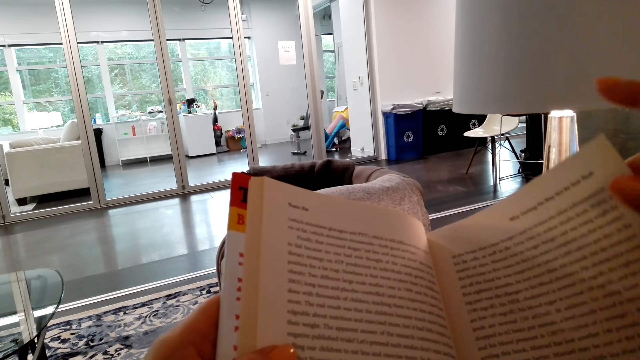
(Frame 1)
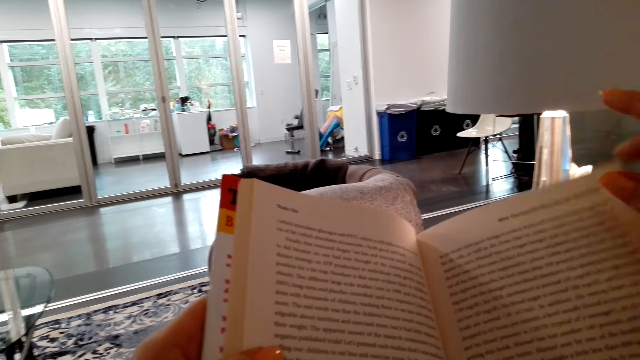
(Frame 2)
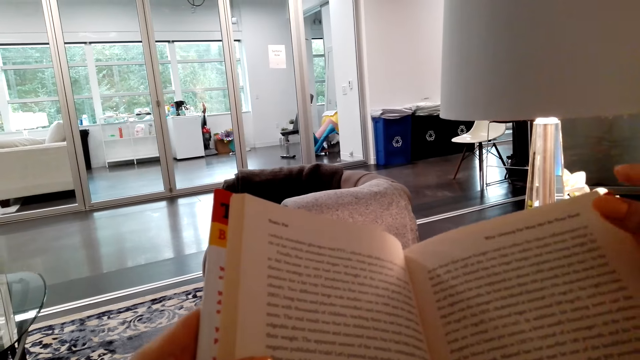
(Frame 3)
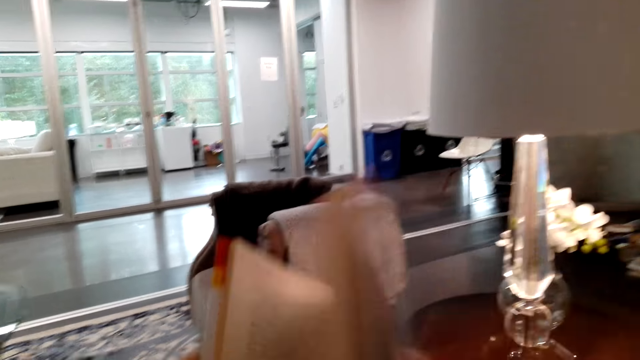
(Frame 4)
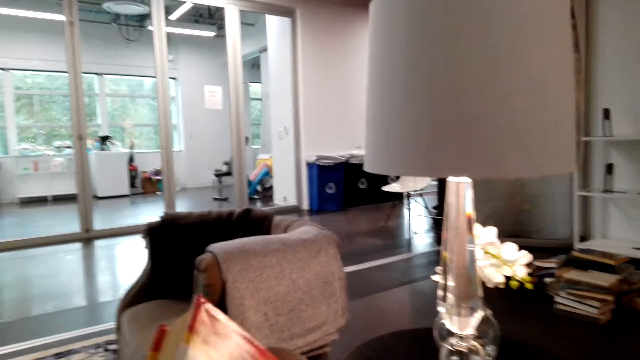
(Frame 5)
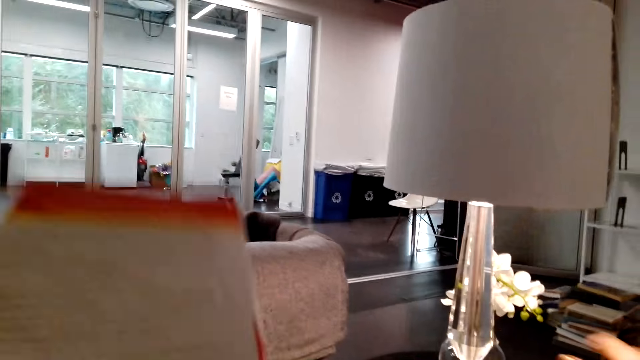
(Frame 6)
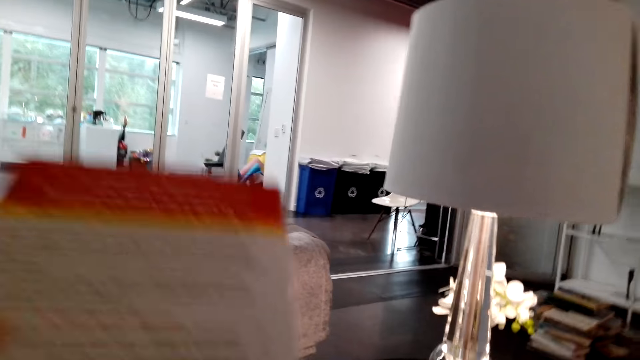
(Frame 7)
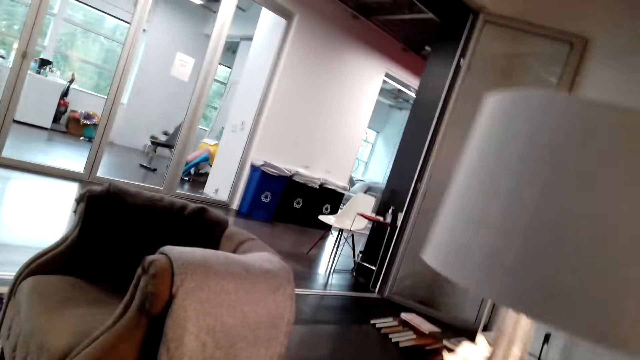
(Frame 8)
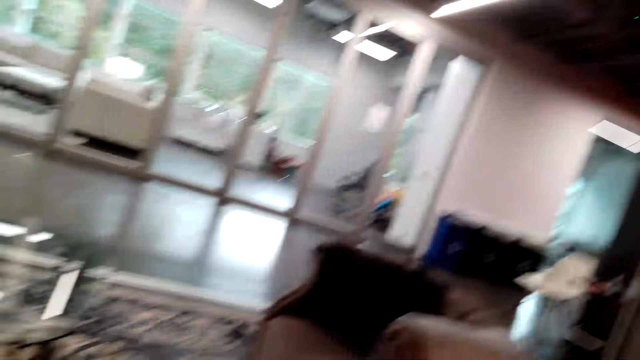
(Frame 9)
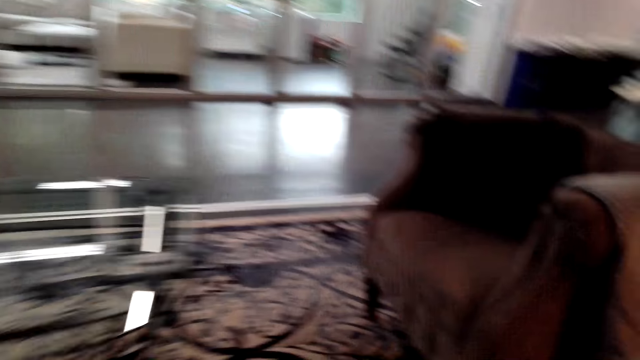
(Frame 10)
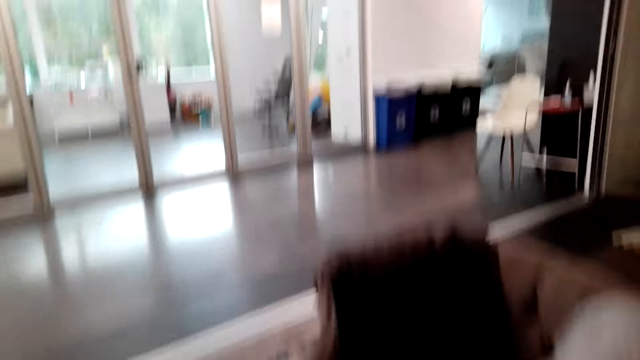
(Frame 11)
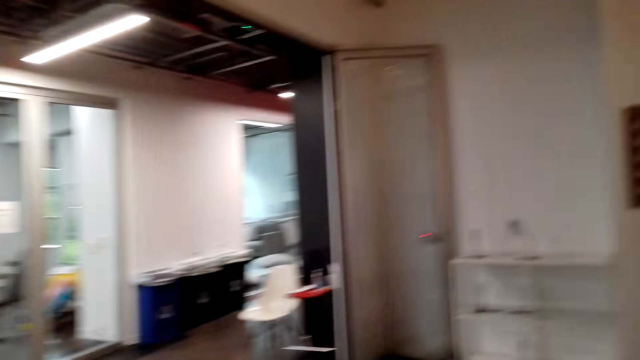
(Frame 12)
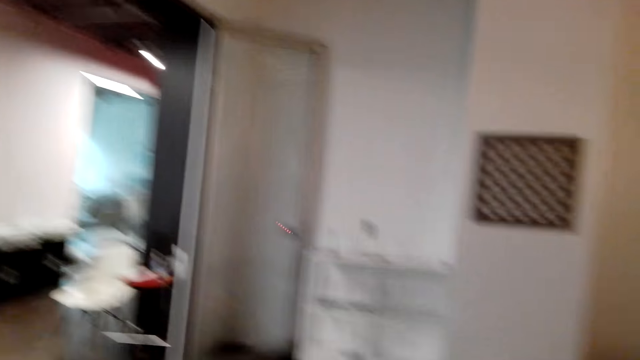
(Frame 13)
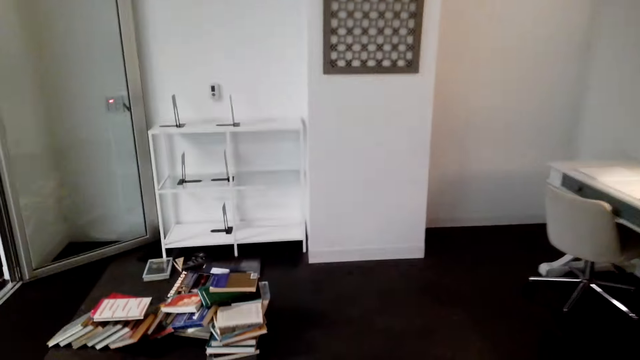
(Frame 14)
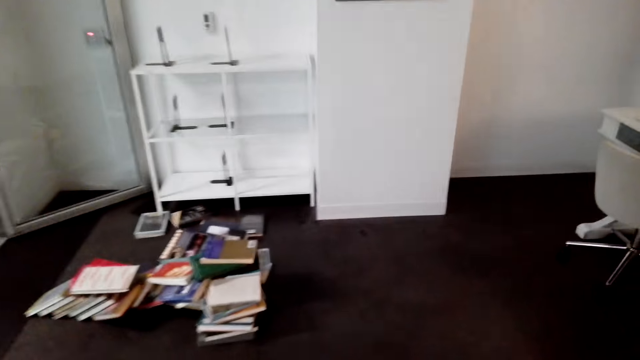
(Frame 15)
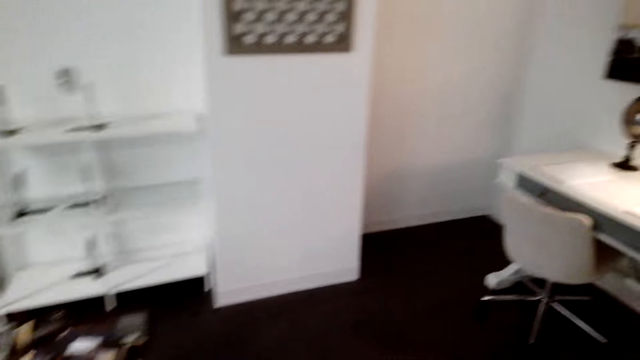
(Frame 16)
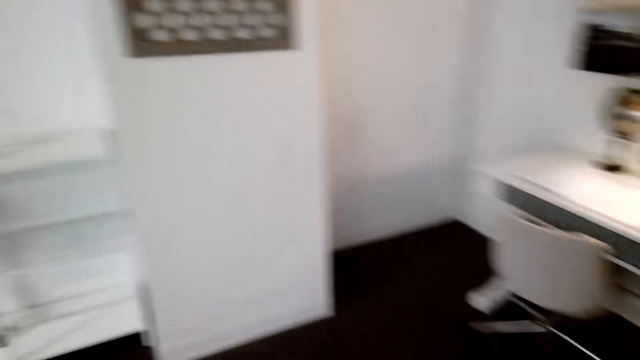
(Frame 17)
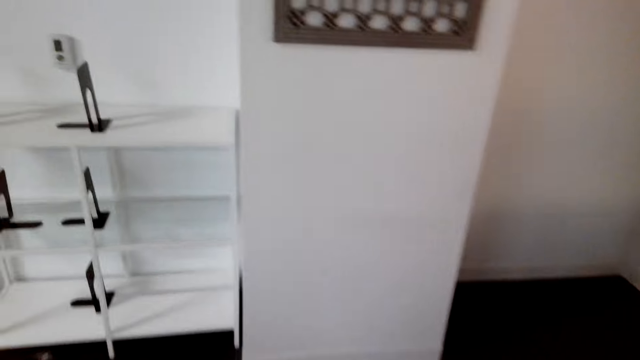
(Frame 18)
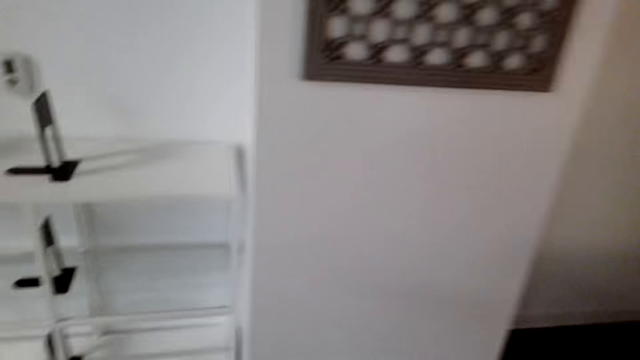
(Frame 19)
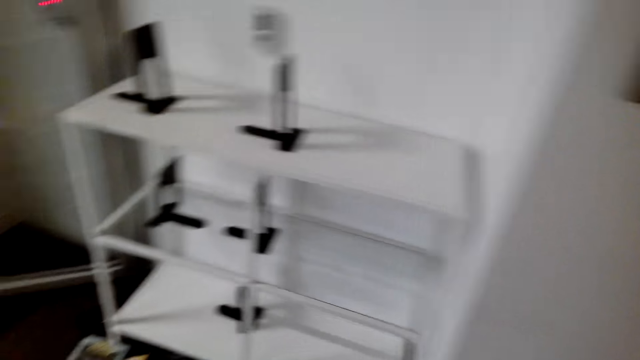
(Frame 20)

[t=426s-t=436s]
The camera wearer closes the story book. They walk on the floor.

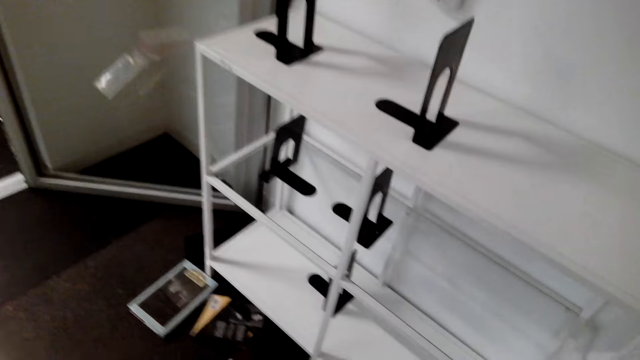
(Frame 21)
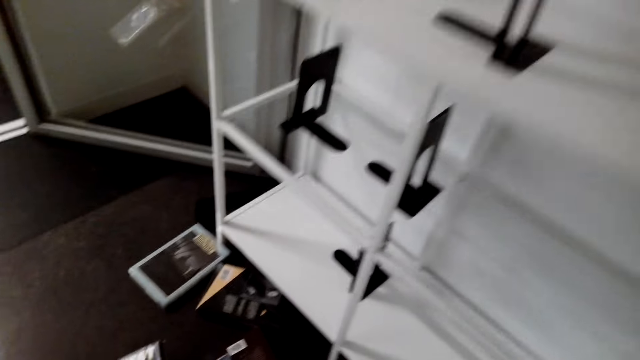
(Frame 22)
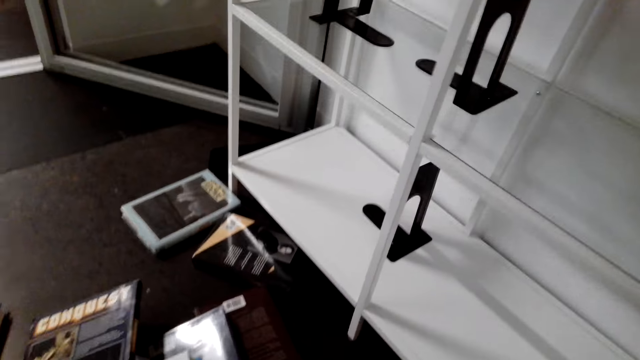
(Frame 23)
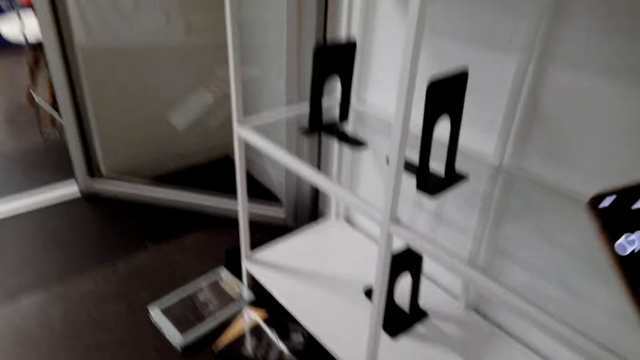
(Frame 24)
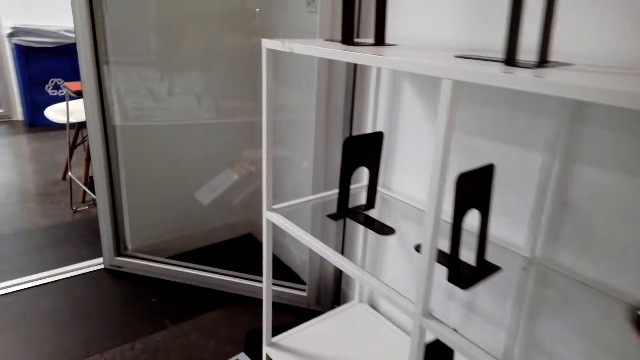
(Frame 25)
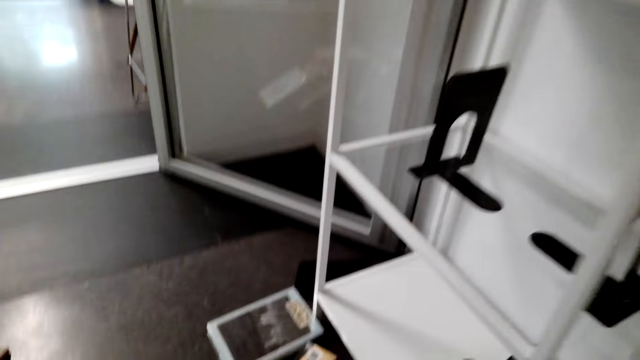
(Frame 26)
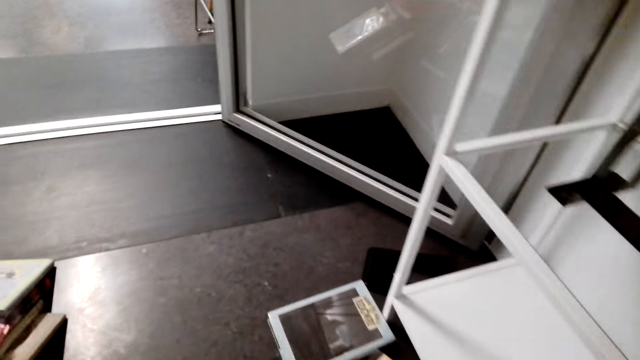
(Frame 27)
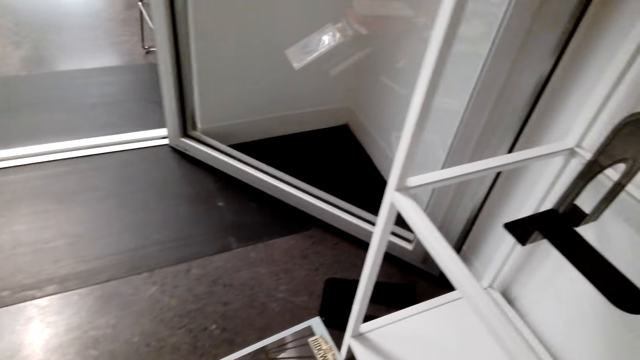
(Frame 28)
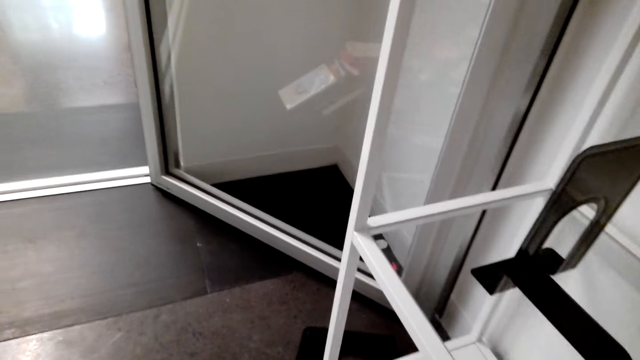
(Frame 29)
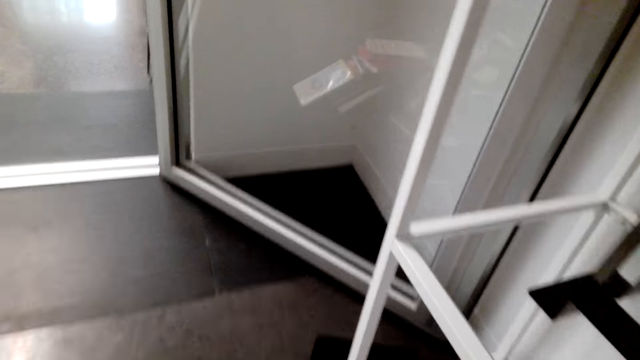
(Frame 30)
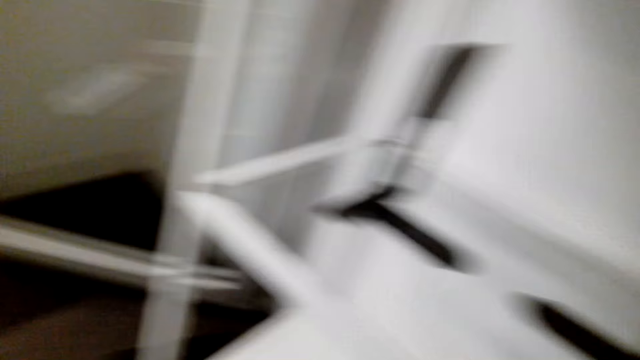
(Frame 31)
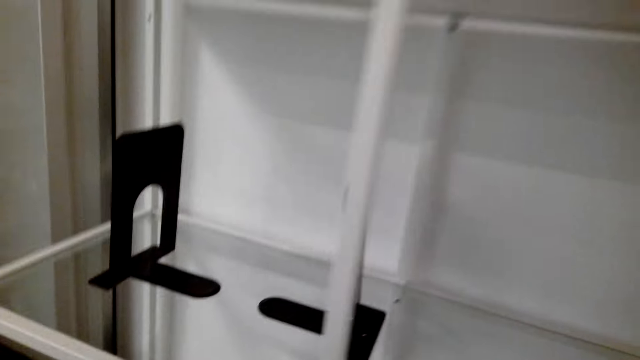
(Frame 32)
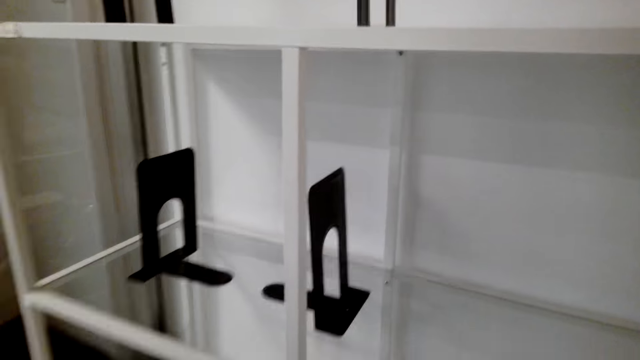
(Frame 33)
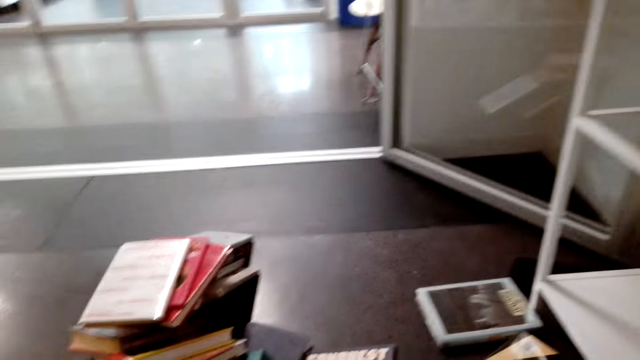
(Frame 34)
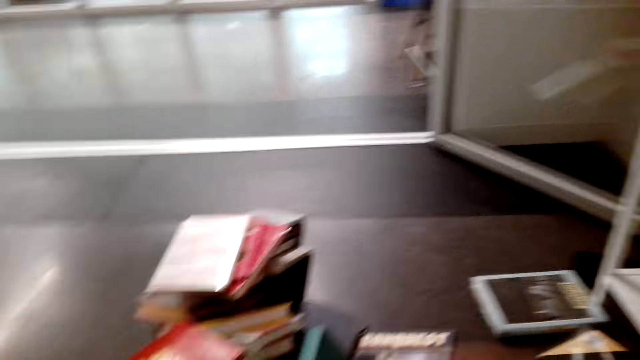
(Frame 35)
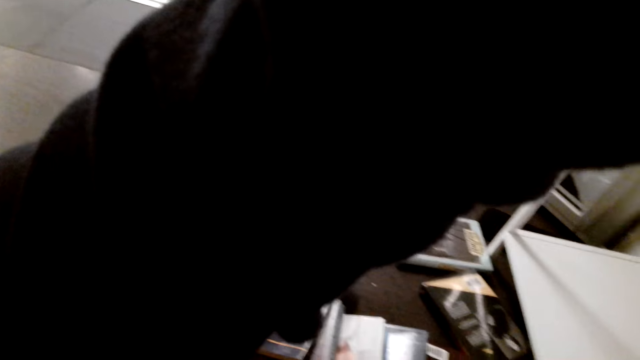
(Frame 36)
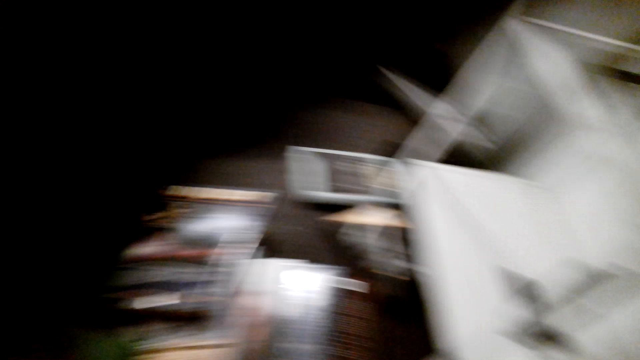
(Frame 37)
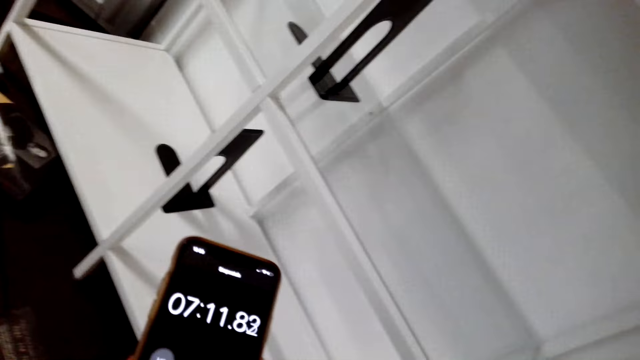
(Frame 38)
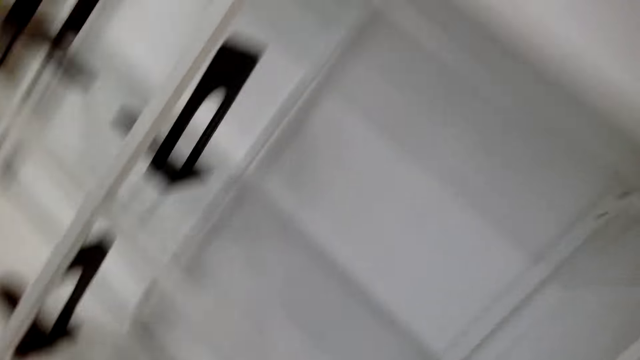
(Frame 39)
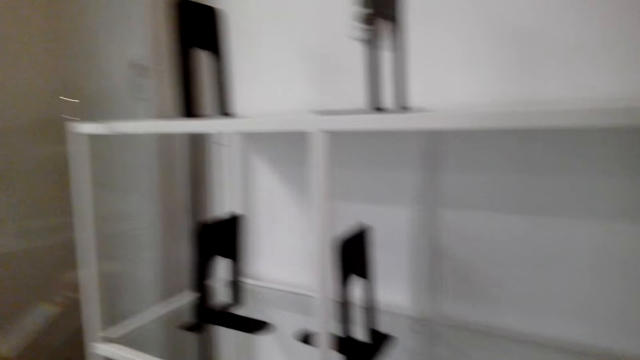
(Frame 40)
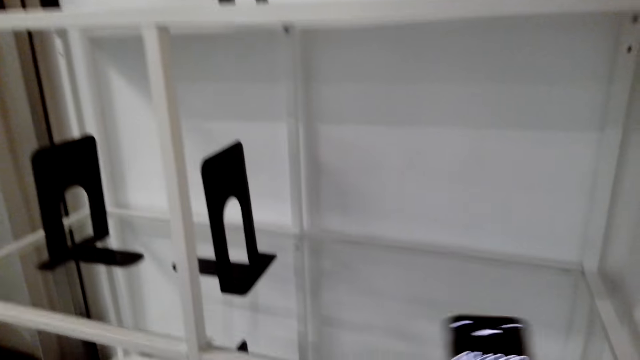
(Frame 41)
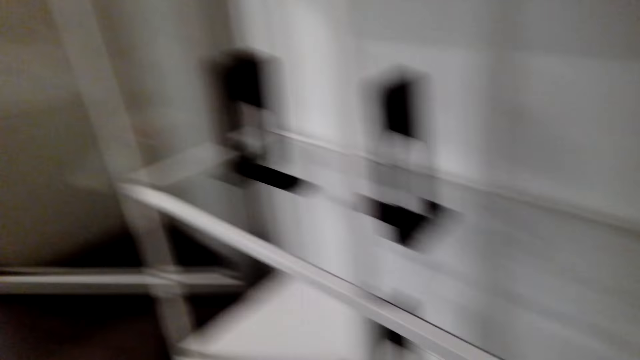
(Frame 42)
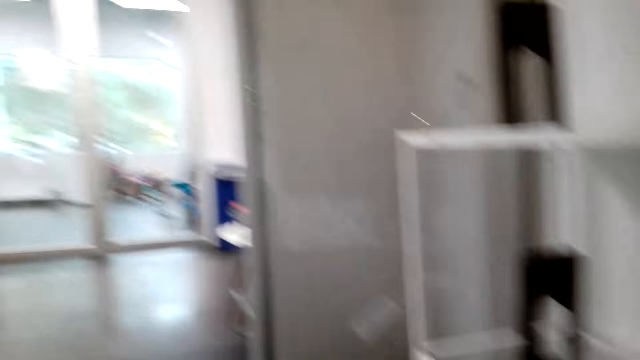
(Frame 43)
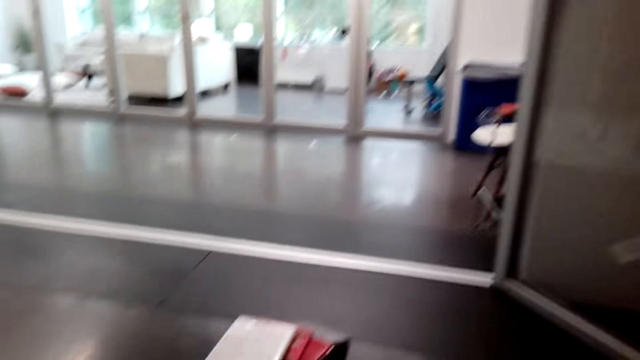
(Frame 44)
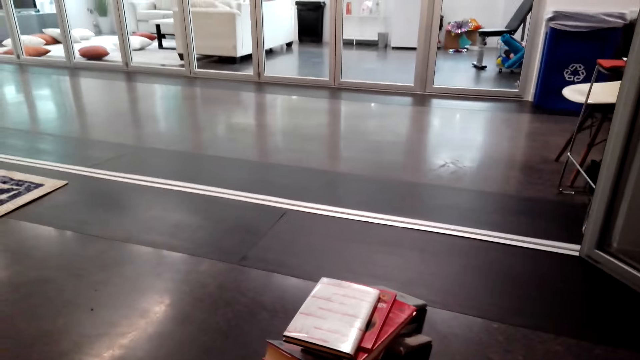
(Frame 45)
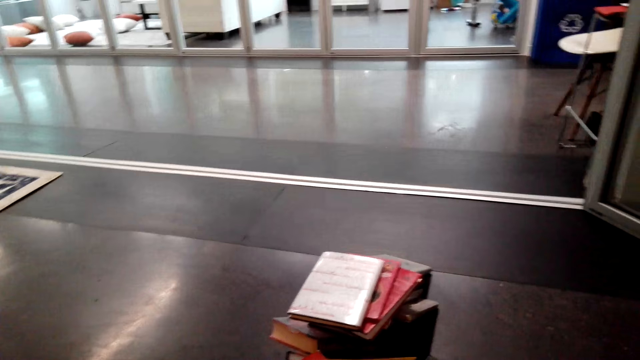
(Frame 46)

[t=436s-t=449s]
The camera wearer holds a phone. They raise a hand. They put the phone in the bookshelf. They stand on the floor.
